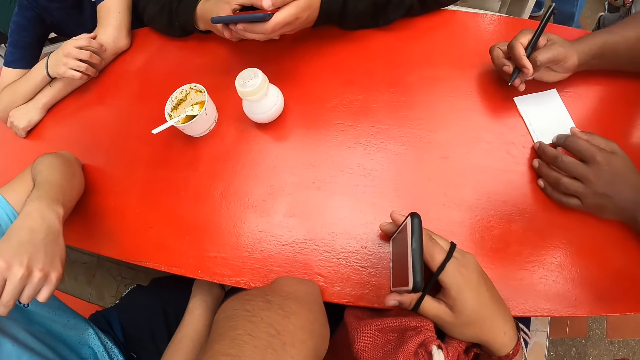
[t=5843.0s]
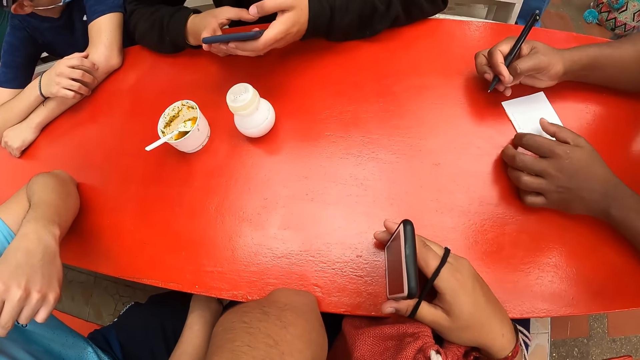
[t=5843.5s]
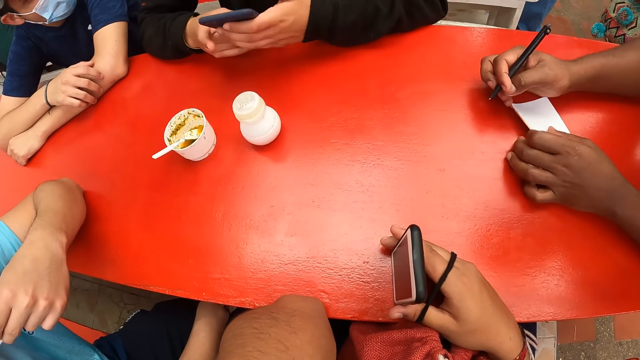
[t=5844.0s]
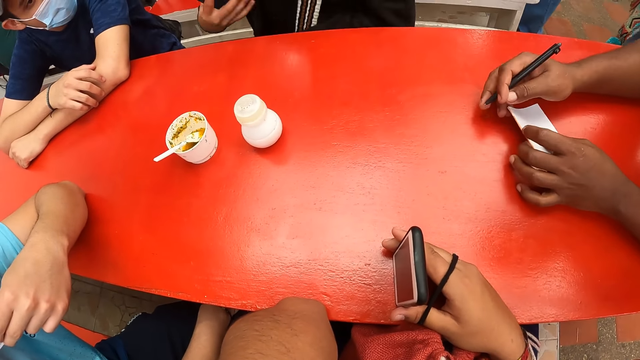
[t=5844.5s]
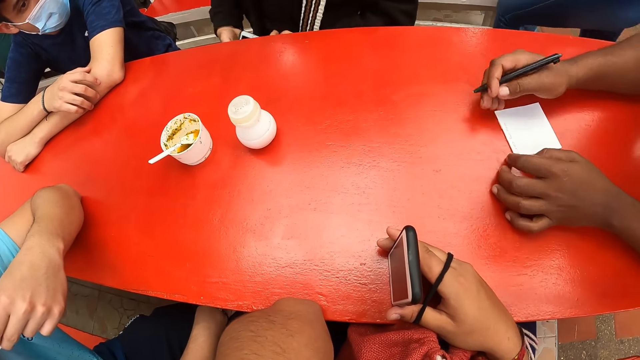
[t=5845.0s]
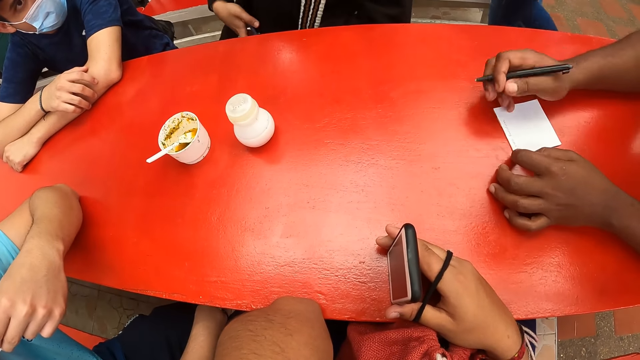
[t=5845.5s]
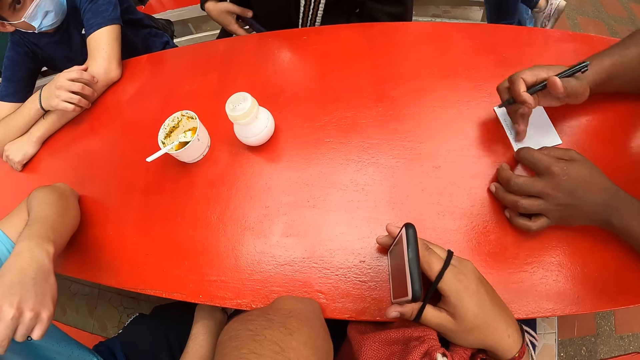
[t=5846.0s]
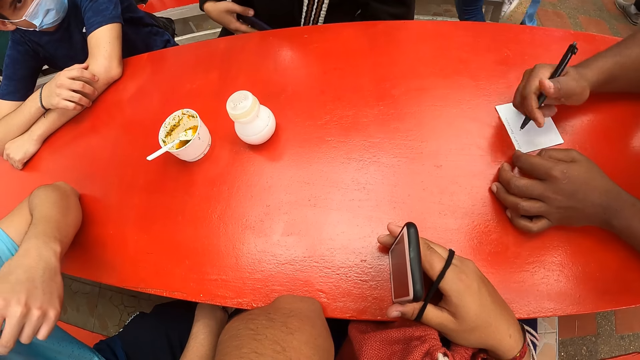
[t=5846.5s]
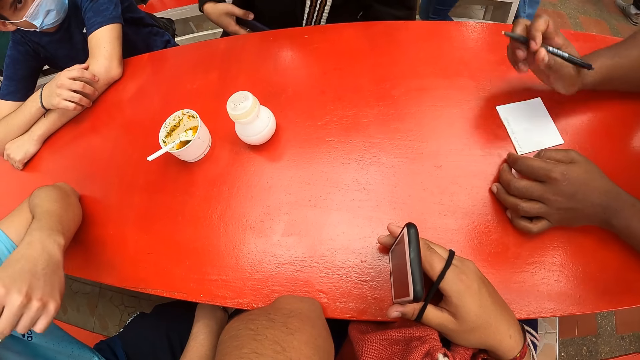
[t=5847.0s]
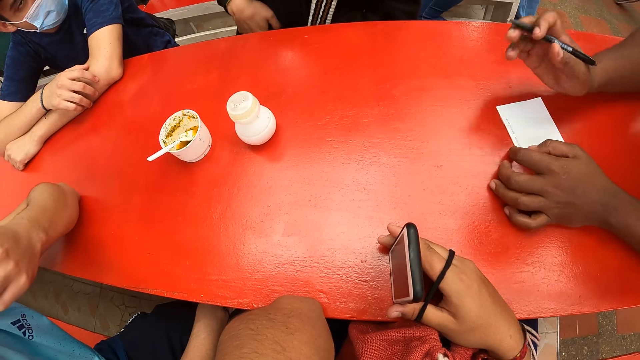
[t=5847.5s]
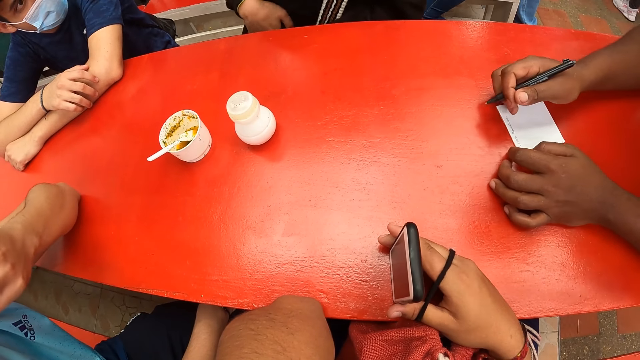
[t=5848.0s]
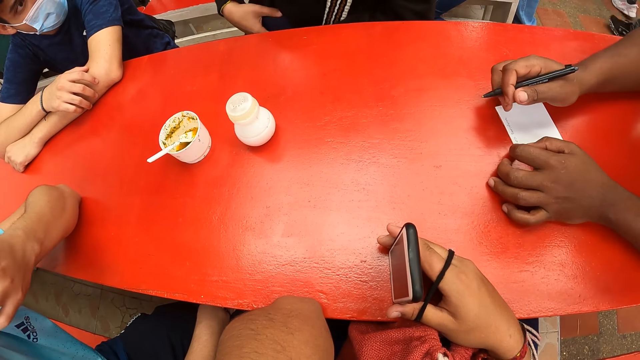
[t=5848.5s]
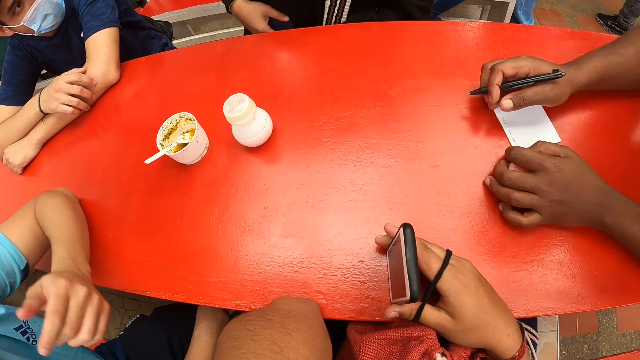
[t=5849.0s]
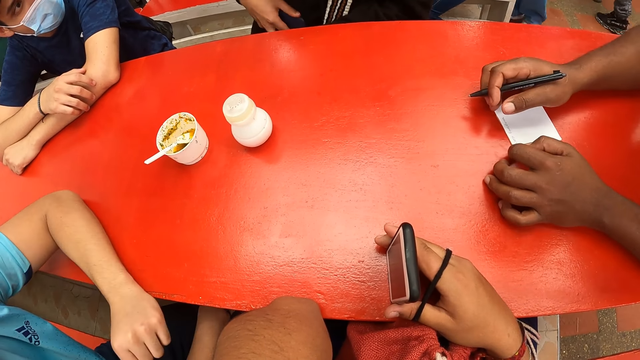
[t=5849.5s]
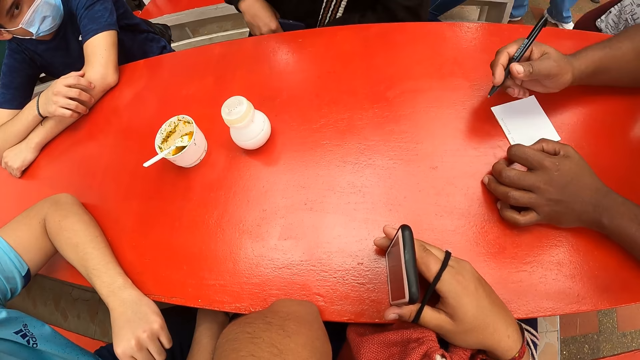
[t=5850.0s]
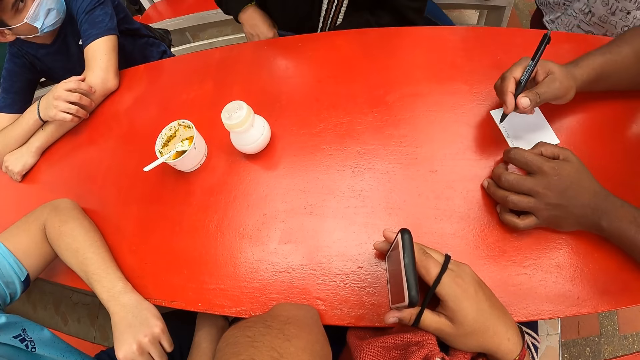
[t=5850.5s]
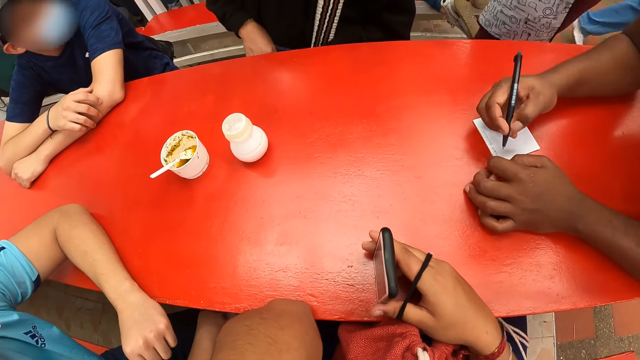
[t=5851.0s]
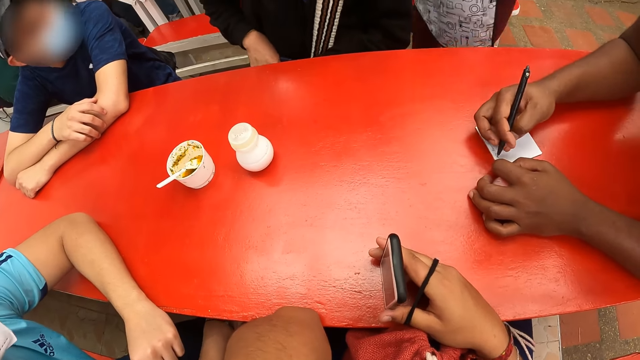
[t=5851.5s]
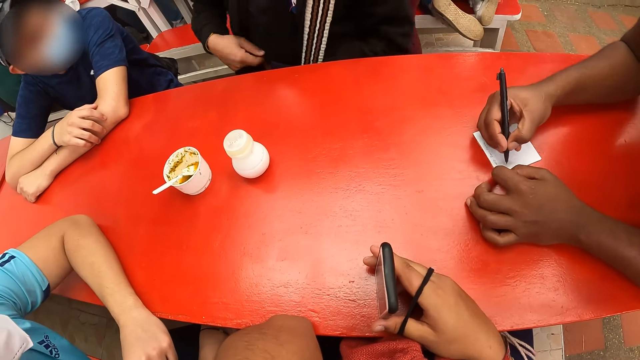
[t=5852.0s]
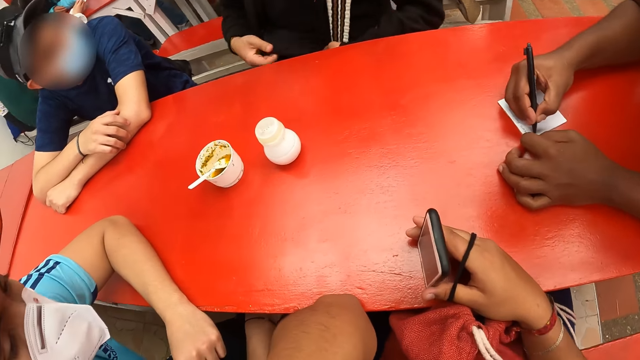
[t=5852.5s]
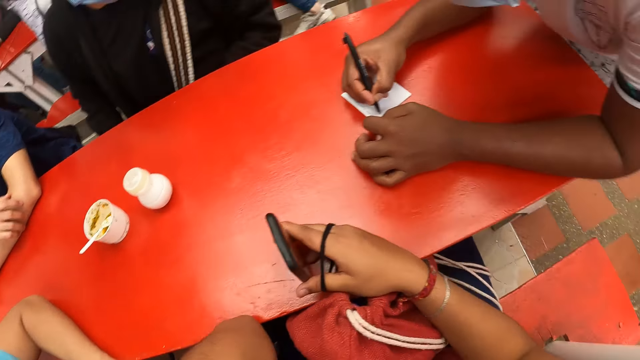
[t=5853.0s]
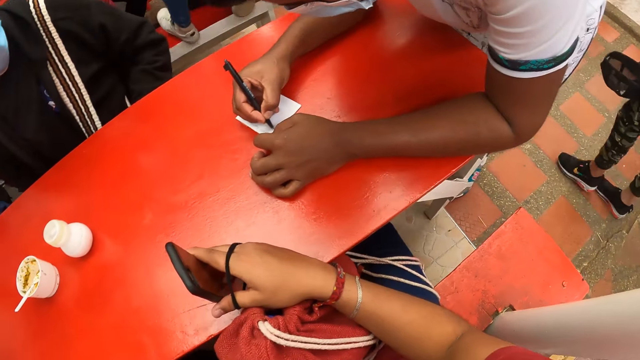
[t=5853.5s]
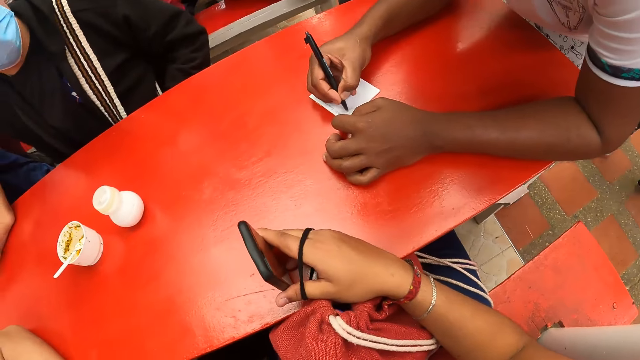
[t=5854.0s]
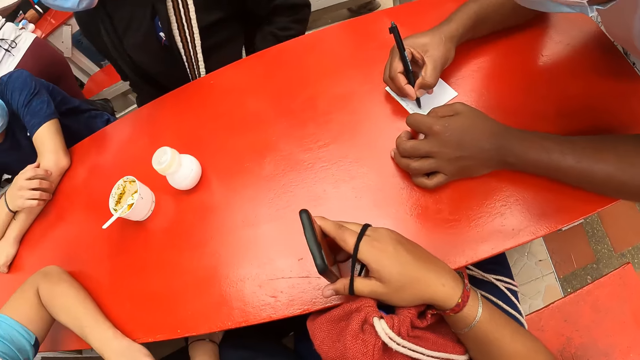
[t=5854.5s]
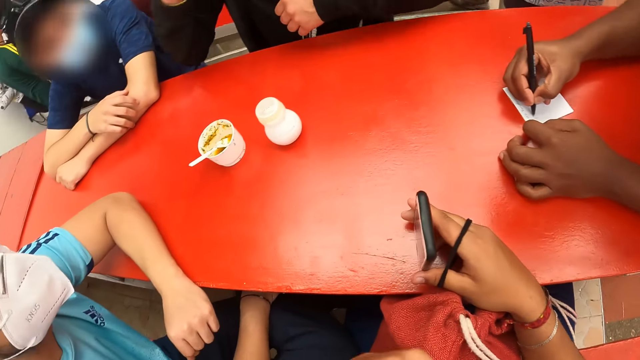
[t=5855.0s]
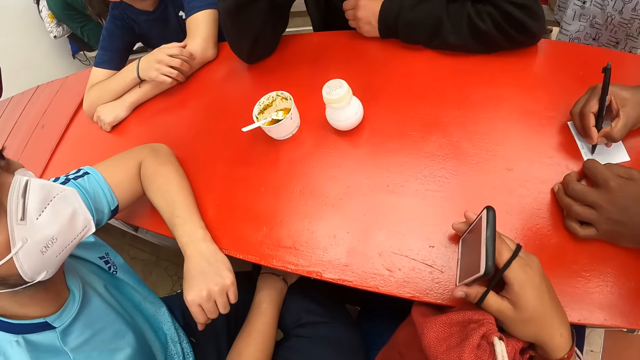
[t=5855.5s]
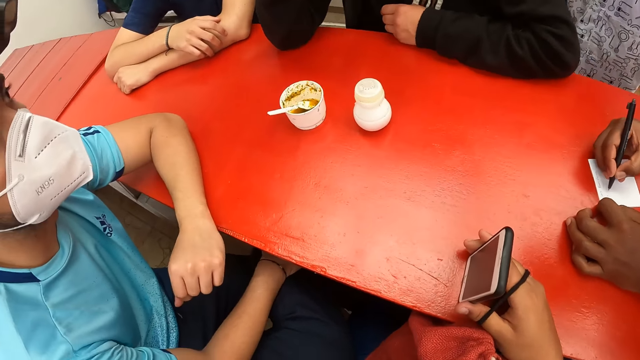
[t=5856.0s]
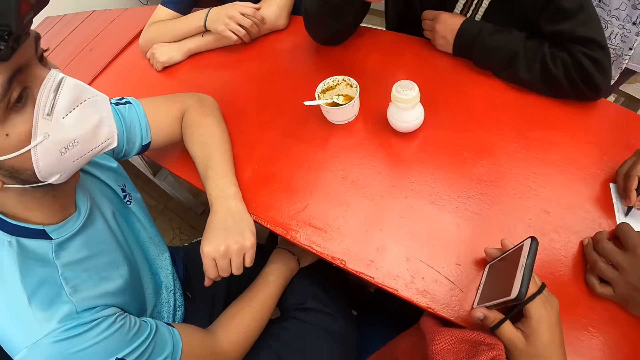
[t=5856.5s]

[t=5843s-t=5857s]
The man operates a phone with both hands on the table. He opens a bag on his lap with his left hand. He puts the phone in the bag on his lap with his right hand. The camera wearer stares around. The waiter writes in the paper on the table with the pen in his right hand. The man closes the bag with both hands. He rests his hands on the table.

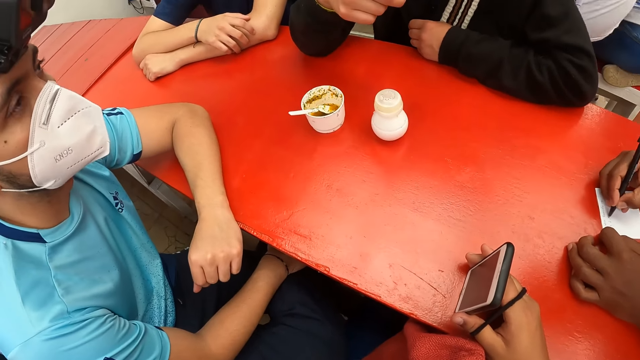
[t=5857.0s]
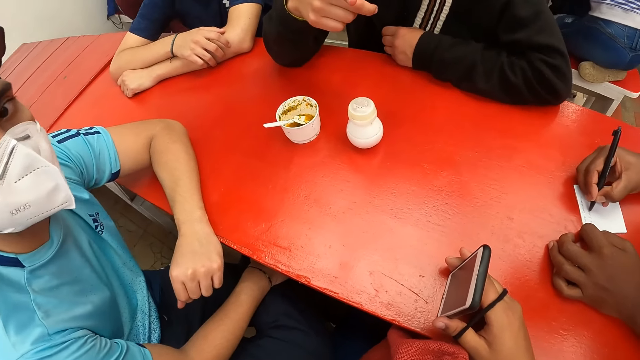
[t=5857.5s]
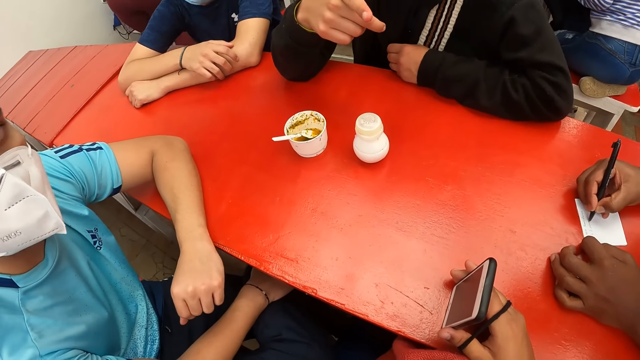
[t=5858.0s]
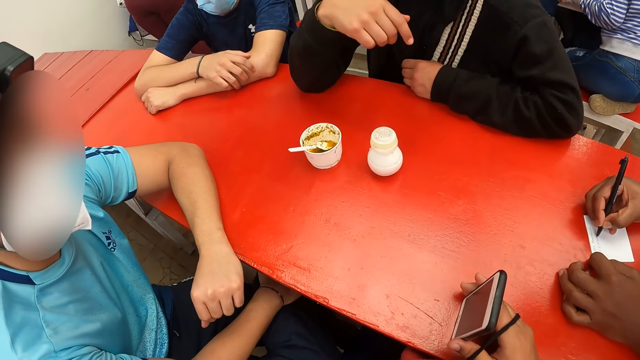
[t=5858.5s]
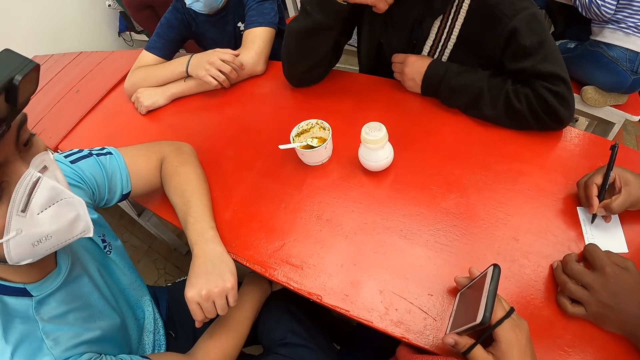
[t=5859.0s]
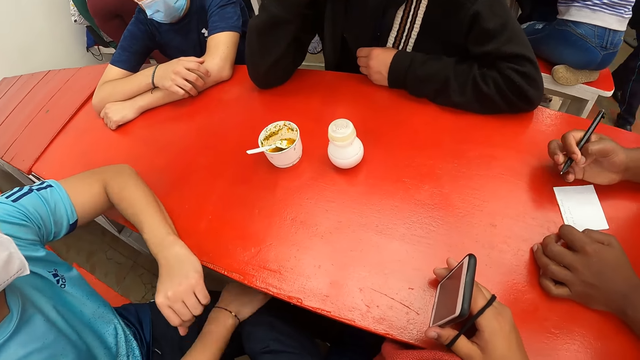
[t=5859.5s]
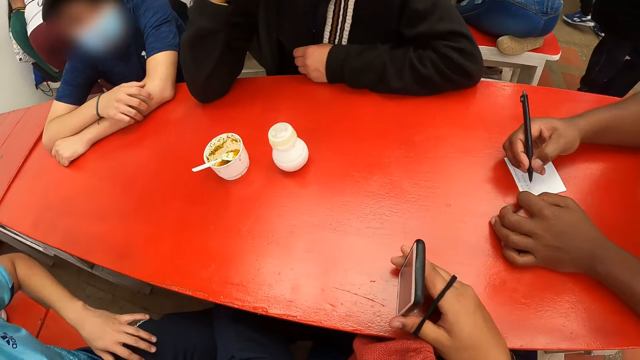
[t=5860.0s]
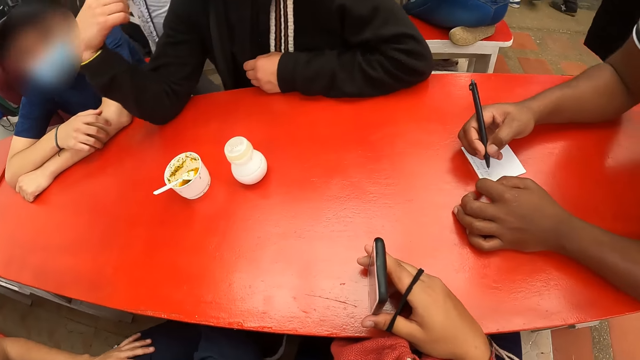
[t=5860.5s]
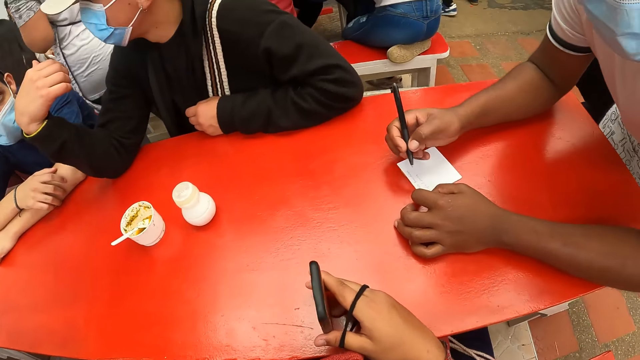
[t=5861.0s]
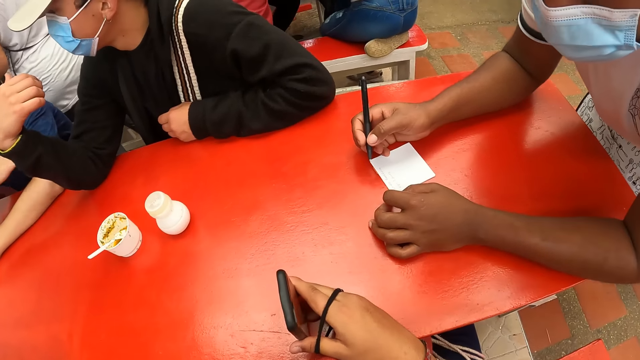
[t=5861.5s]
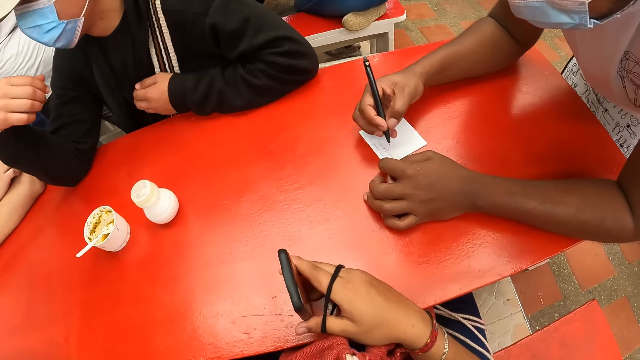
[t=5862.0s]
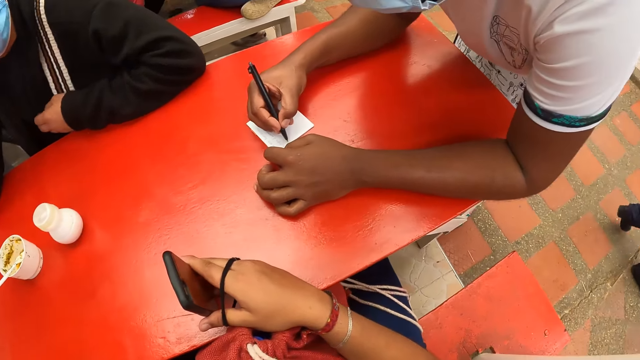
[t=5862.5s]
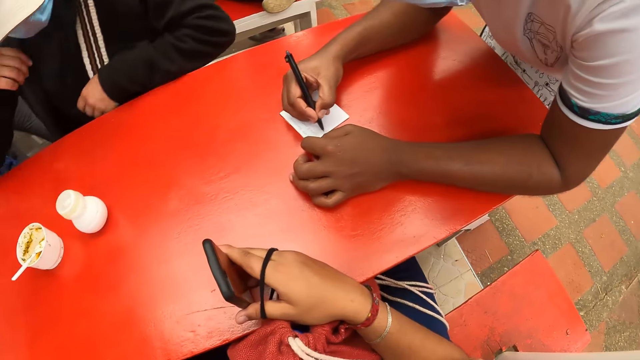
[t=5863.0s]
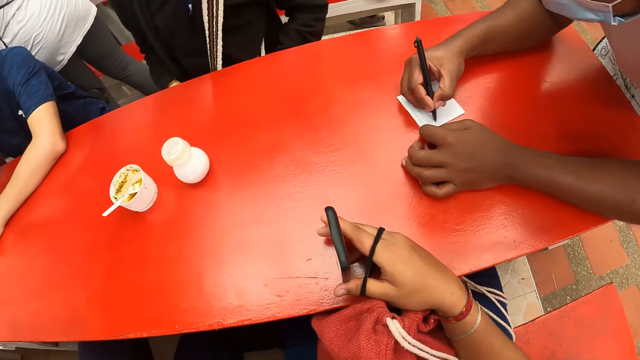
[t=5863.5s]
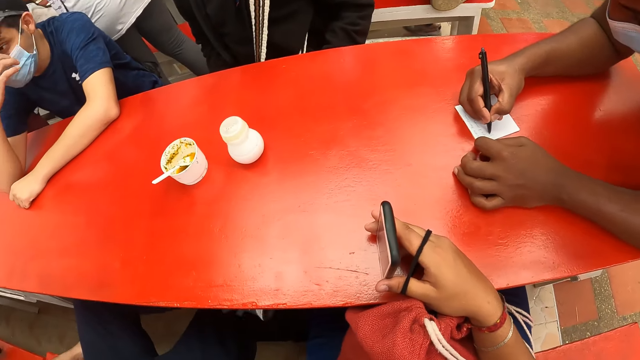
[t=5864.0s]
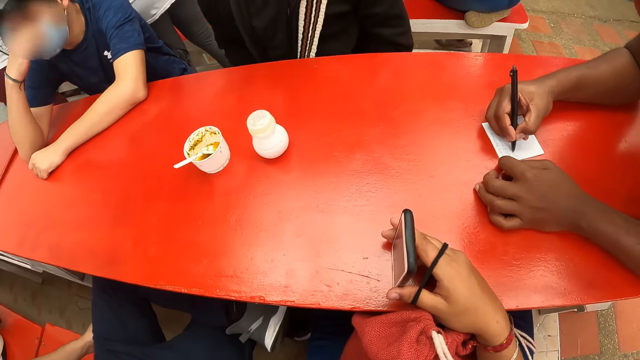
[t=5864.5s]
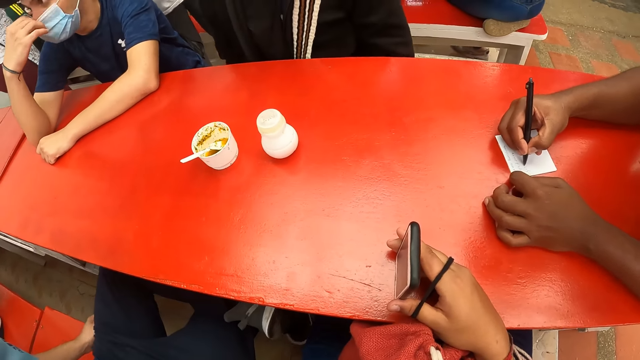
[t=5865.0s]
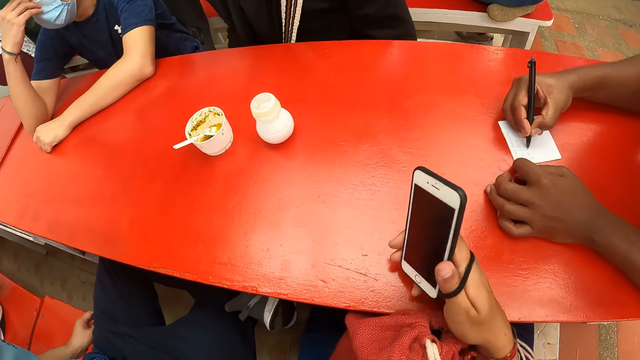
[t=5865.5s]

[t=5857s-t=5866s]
The man converses with the camera wearer. The man converses with another man. The waiter writes in the paper on the table with the pen in his right hand. The other man adjusts his nose mask with his right hand.
